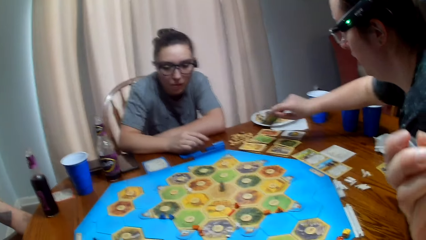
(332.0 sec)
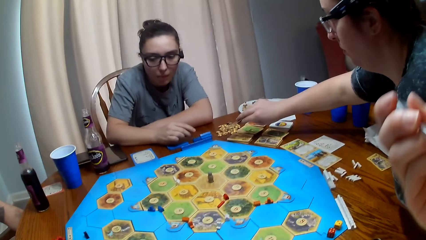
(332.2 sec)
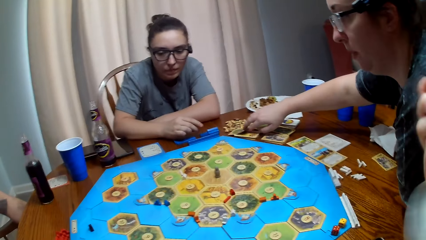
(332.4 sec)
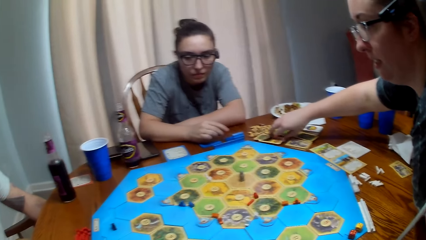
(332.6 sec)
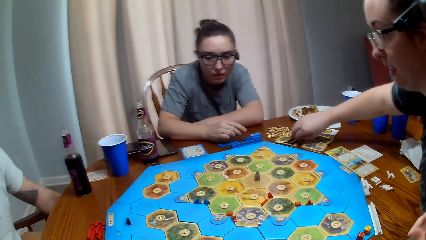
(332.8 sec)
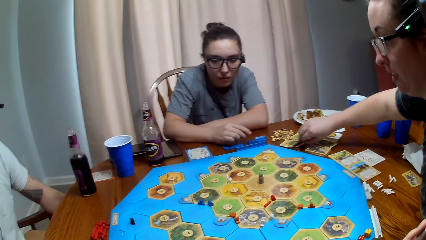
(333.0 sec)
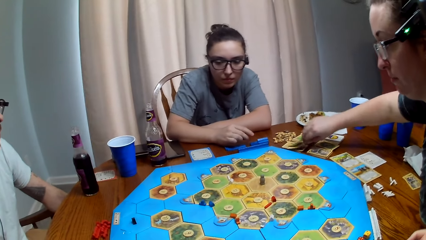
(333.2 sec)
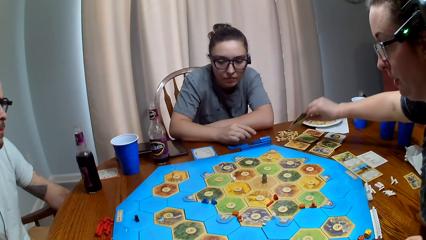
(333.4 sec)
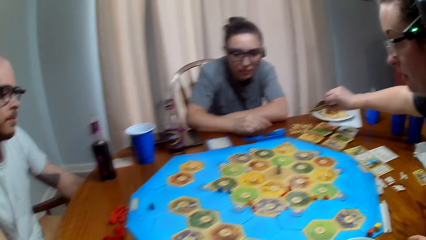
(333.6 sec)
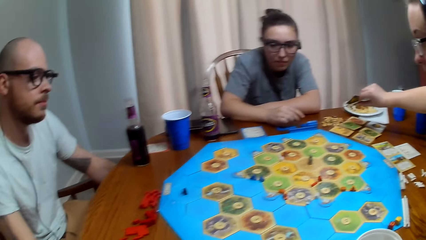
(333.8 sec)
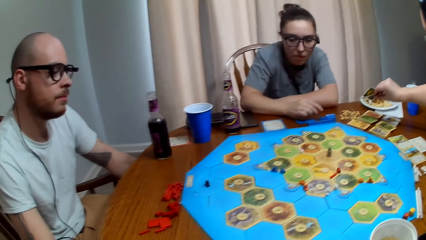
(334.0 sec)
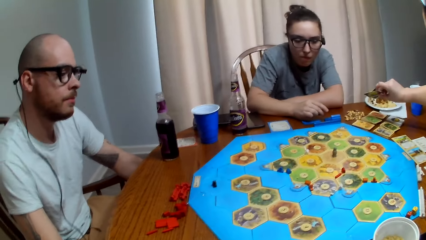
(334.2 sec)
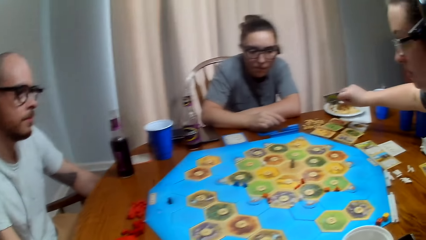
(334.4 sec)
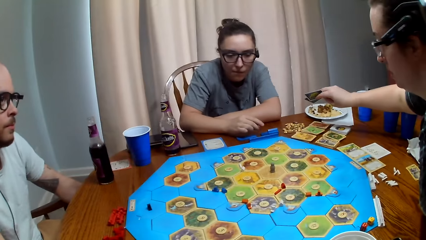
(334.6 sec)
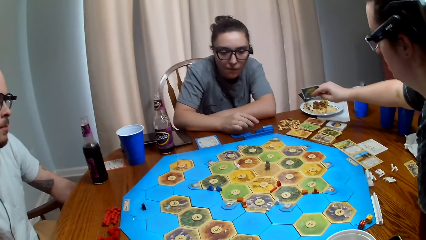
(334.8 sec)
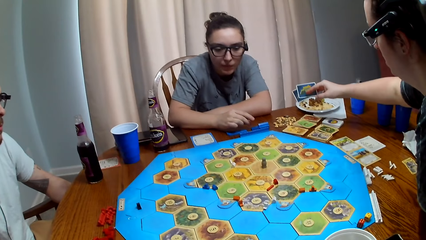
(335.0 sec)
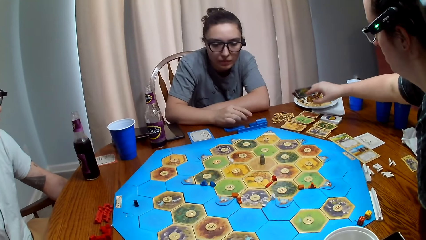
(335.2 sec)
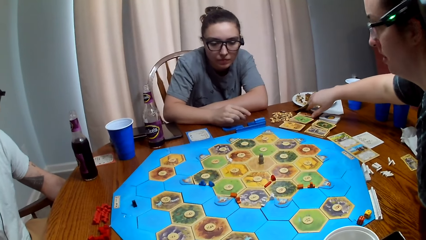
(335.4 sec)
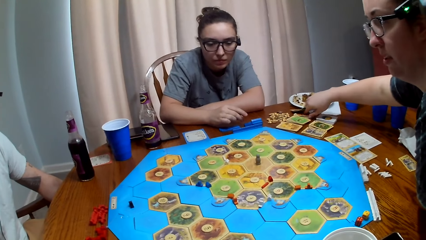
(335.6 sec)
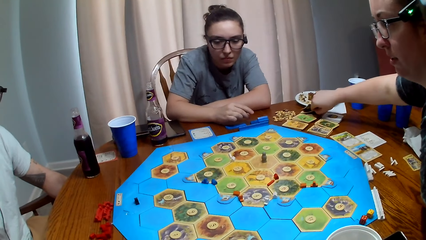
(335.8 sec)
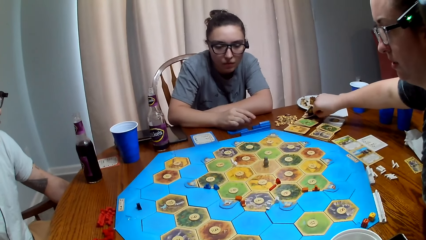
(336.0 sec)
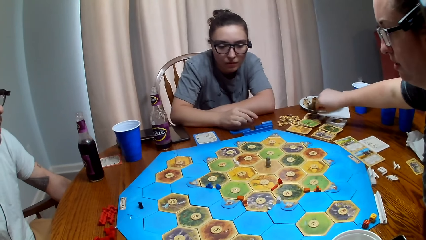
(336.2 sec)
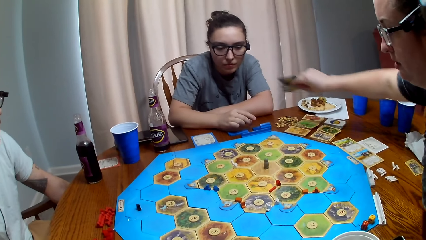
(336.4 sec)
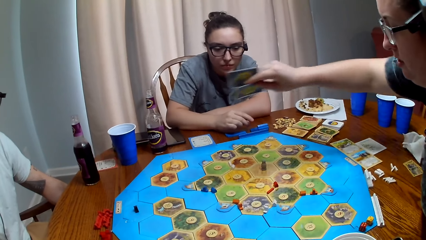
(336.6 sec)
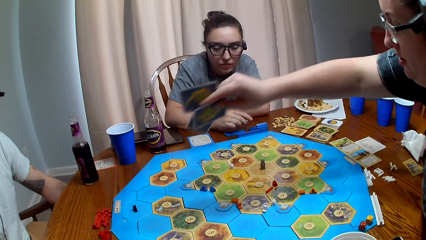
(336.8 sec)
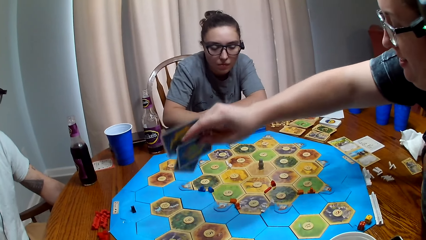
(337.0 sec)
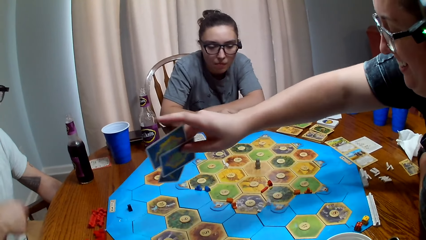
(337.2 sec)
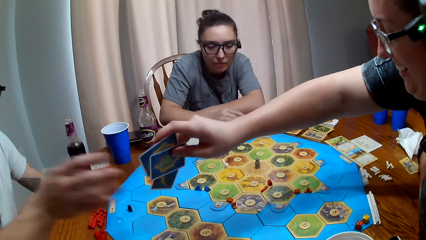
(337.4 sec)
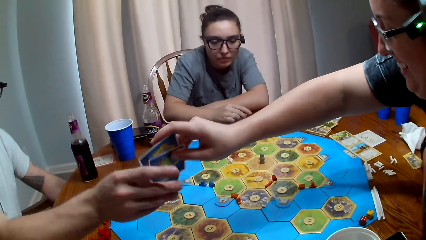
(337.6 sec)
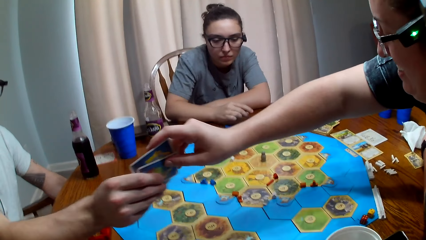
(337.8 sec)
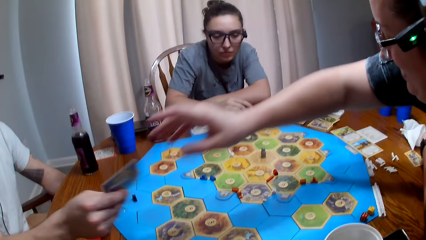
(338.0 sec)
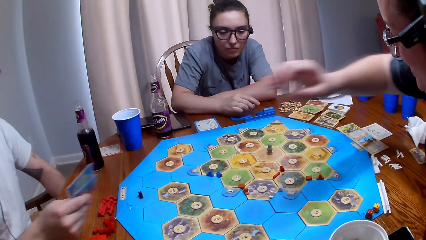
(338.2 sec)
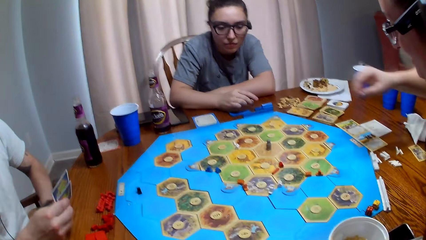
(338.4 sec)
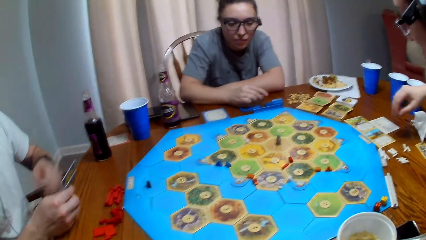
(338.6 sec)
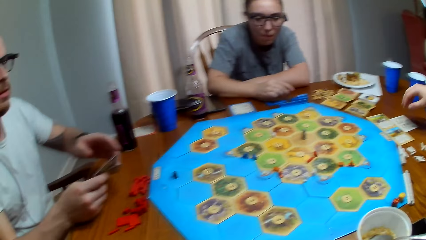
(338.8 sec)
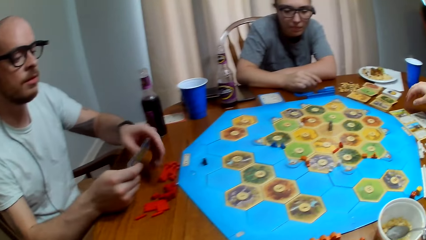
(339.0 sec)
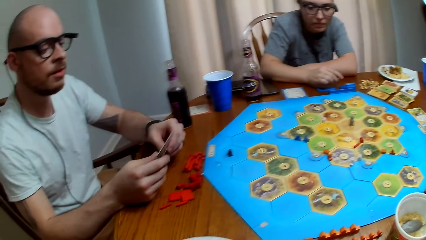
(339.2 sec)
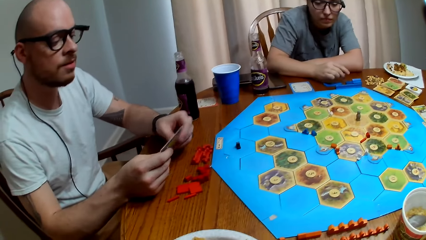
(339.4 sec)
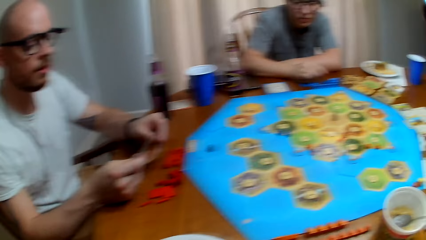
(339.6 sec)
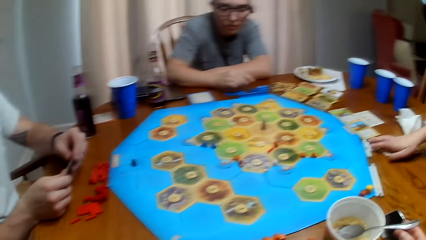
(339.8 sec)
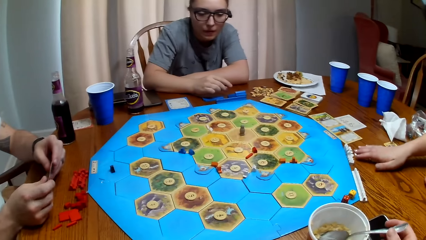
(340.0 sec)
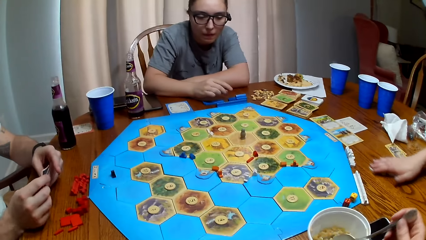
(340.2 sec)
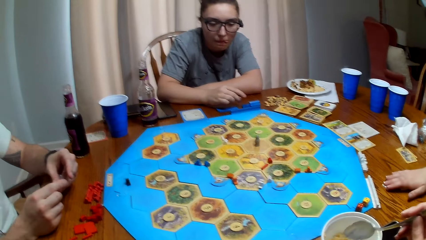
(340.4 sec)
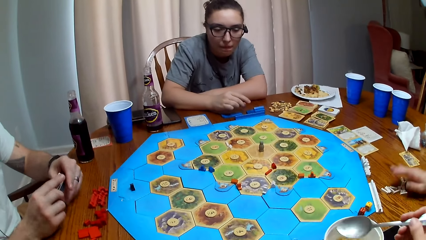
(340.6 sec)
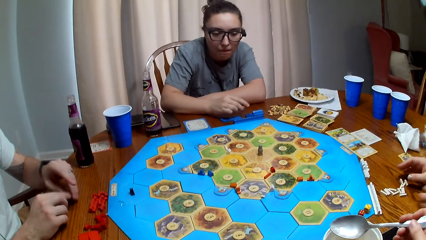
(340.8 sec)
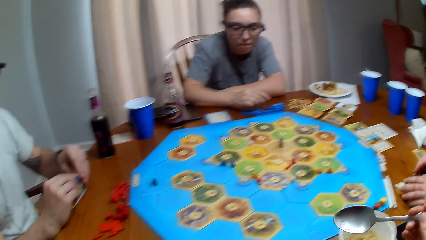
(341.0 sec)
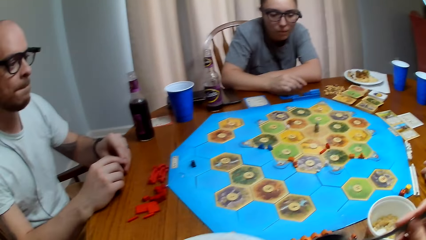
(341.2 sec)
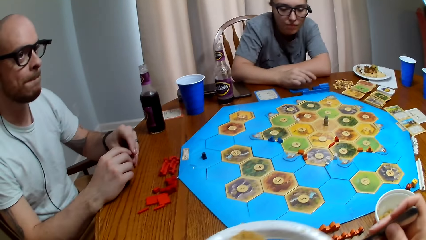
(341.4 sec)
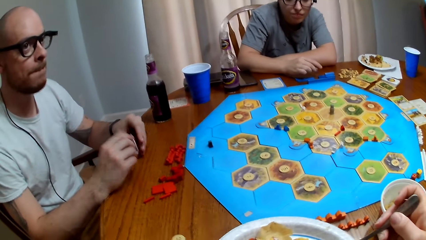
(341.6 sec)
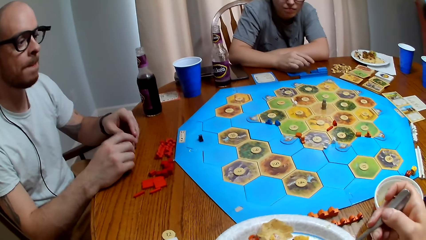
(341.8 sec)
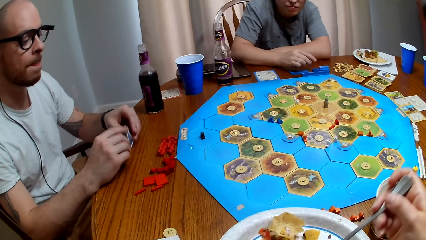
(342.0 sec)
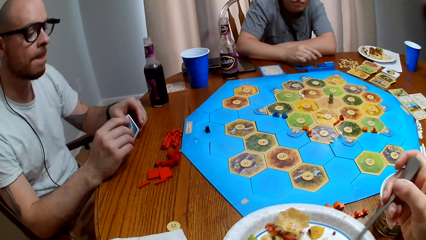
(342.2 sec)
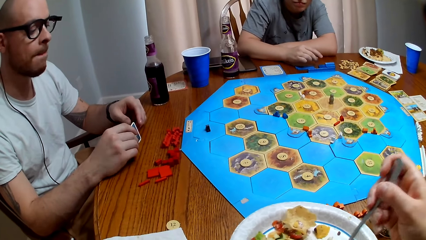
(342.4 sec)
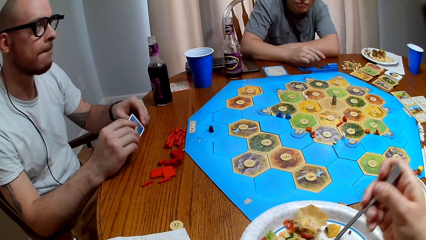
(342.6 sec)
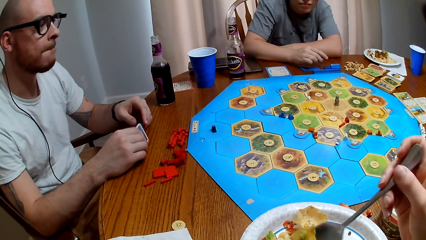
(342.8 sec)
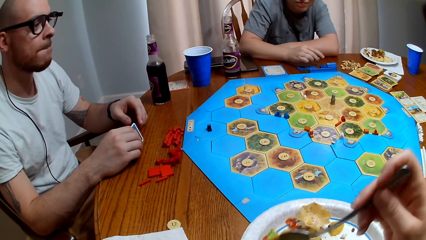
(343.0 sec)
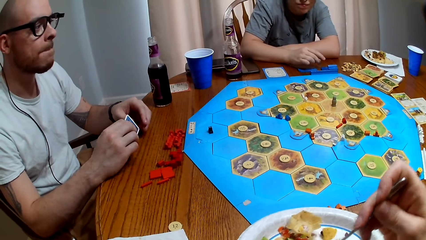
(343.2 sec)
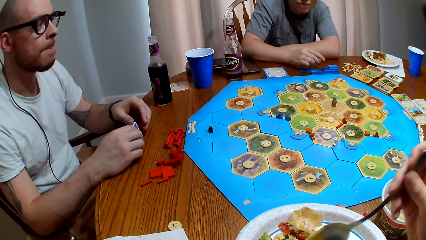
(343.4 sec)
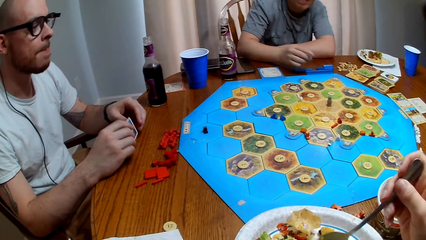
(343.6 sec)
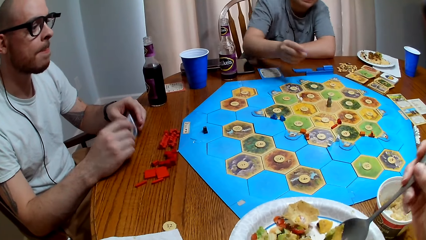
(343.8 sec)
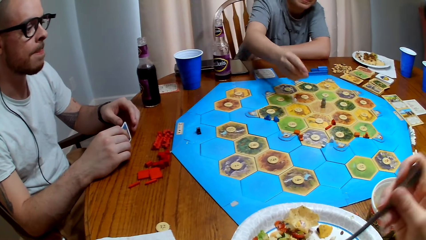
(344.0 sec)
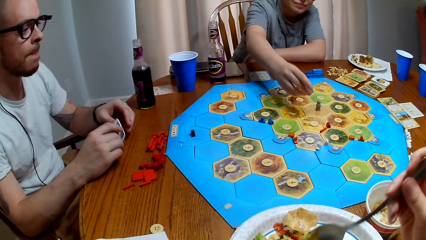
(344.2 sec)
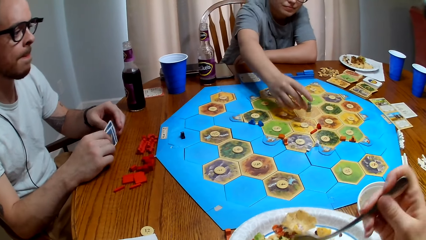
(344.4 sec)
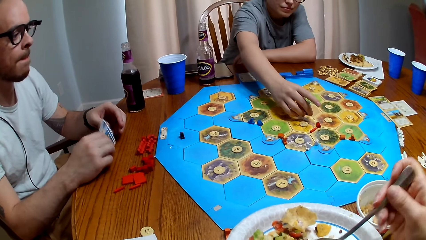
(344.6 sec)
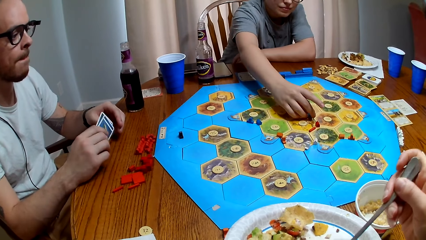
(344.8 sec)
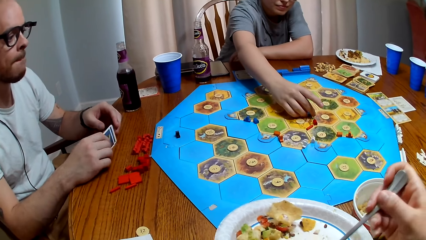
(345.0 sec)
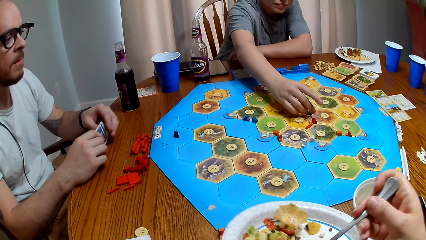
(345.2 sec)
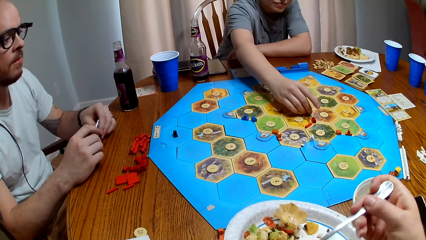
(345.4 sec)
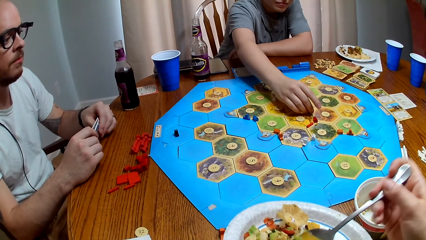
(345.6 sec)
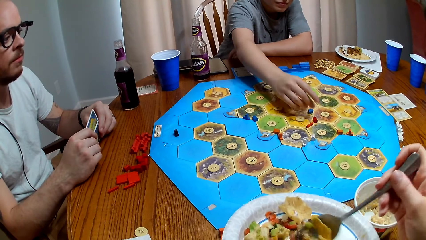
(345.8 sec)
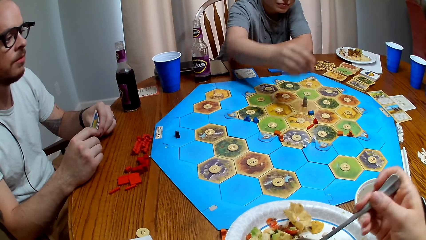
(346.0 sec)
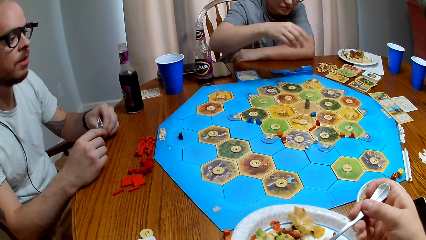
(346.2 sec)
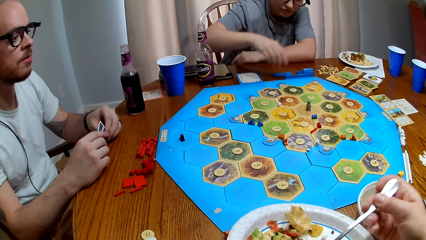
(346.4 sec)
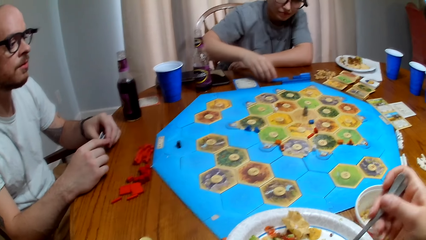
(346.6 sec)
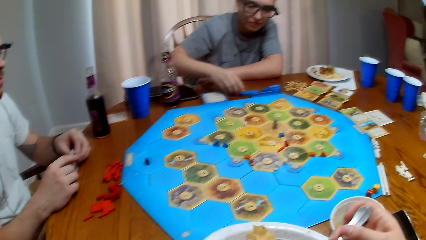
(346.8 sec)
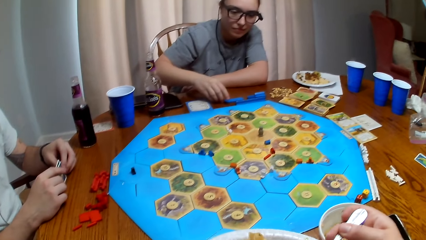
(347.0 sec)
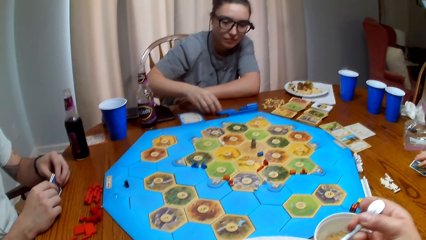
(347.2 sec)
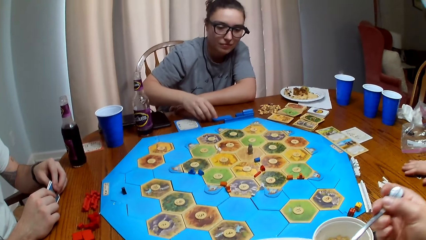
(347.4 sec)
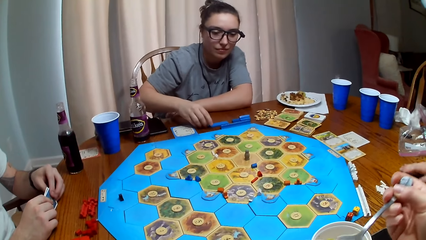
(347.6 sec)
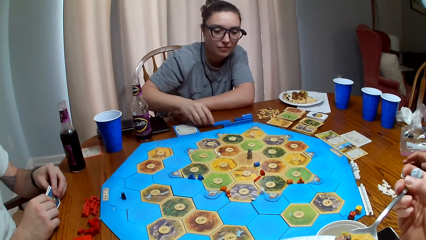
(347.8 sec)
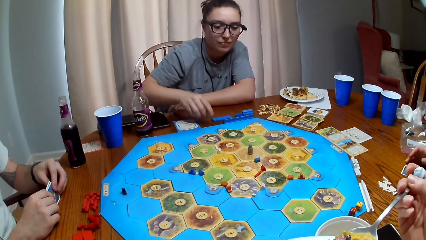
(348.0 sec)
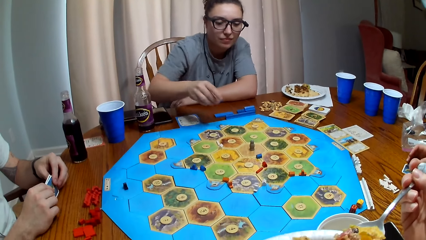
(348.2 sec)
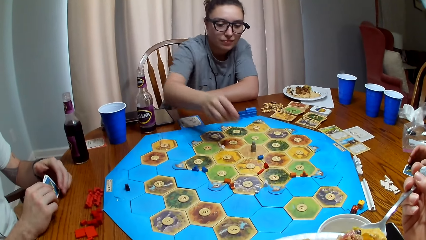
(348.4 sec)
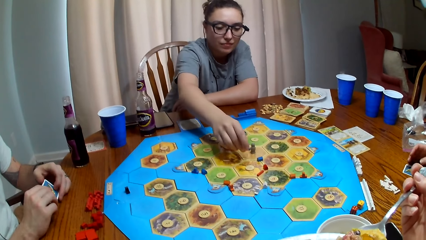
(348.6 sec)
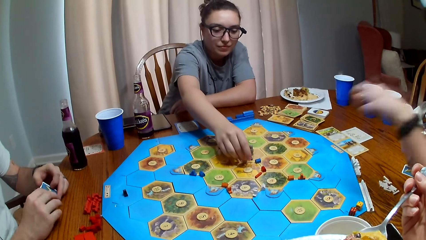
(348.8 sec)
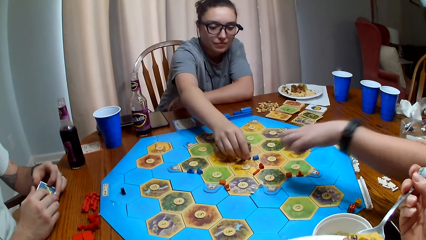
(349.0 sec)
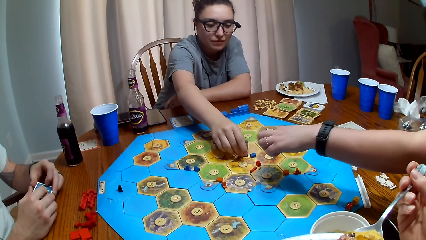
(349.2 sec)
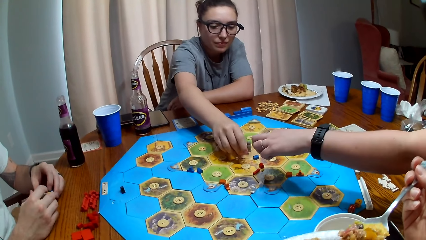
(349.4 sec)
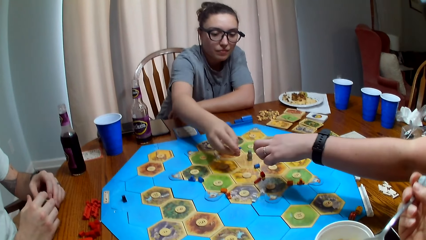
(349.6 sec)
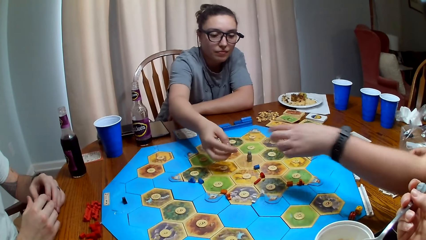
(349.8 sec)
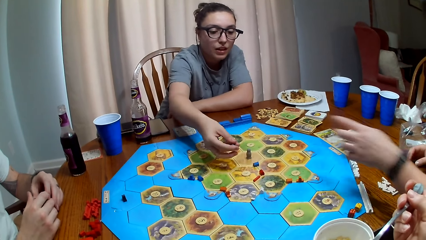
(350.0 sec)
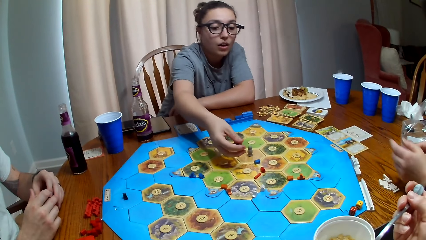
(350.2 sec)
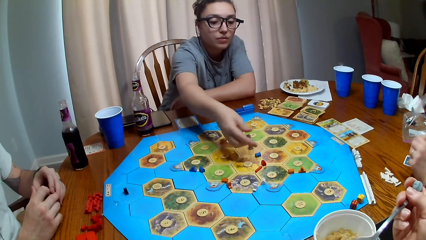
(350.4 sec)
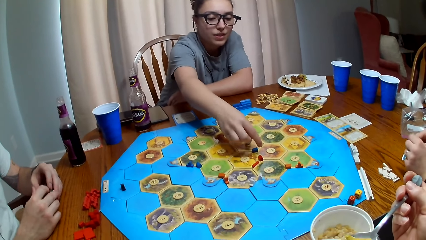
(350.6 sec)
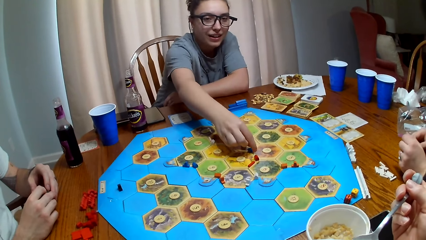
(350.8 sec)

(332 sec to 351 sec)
The camera wearer takes a bite of his food. A person gives another person cards. The other person takes the cards from the first person. The other person holds his cards over the table. The other person talks. The first person pulls a playing pawn toward himself. The camera wearer picks at his food with a spoon. A third person puts a pawn on the game board. The camera wearer takes a bite of his food.
